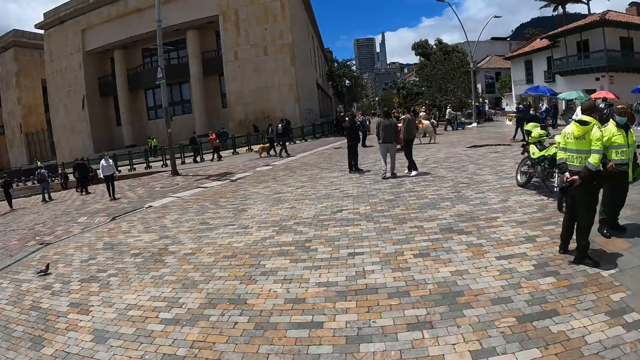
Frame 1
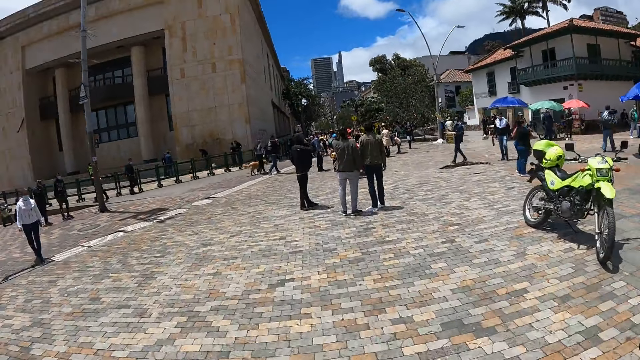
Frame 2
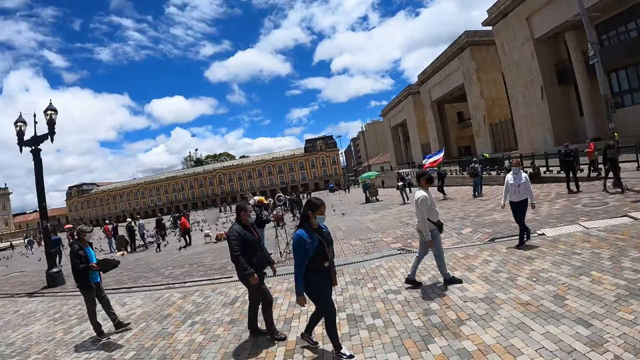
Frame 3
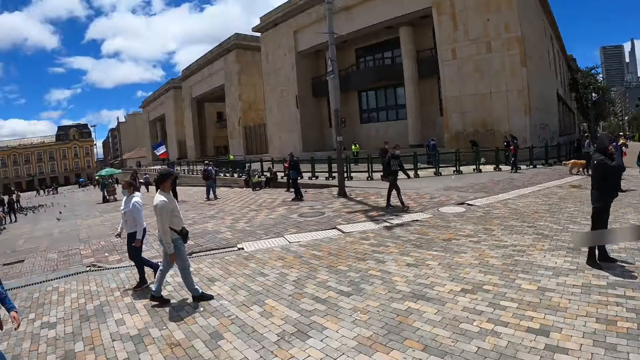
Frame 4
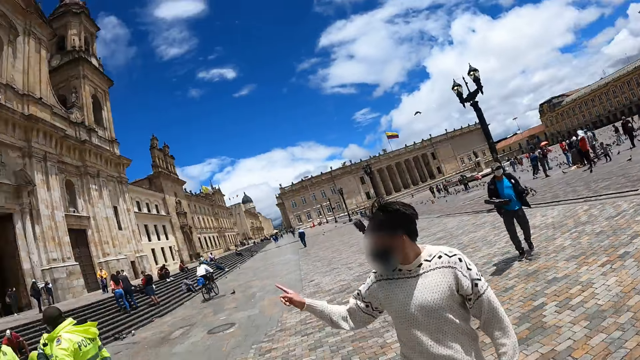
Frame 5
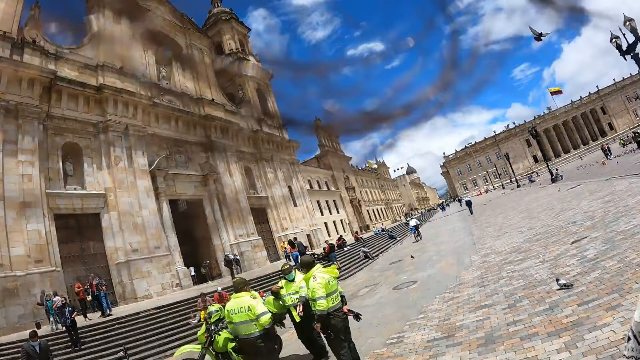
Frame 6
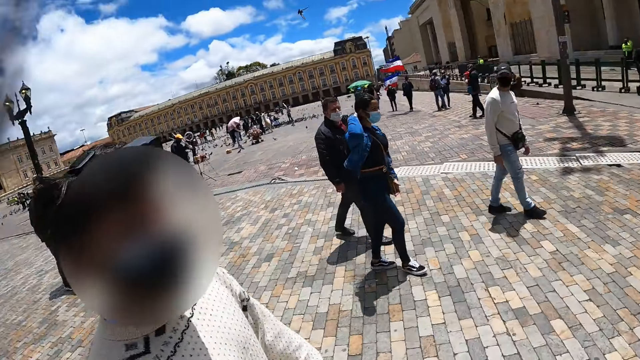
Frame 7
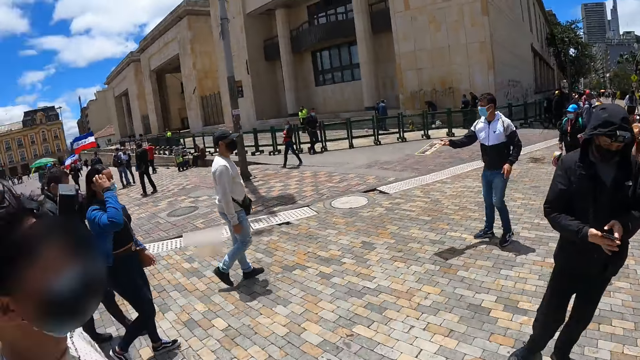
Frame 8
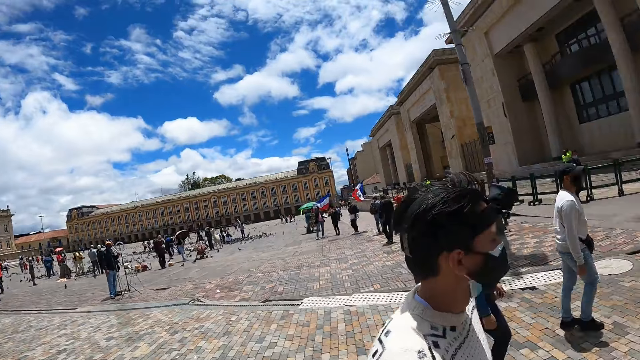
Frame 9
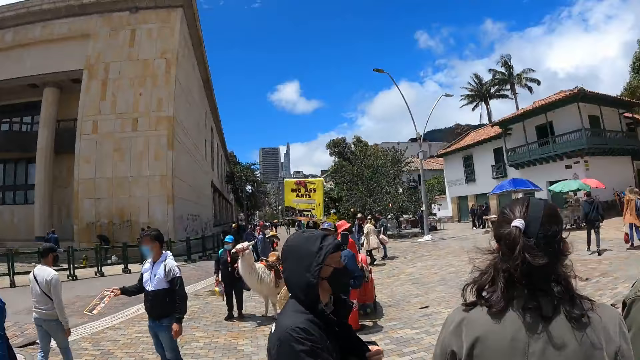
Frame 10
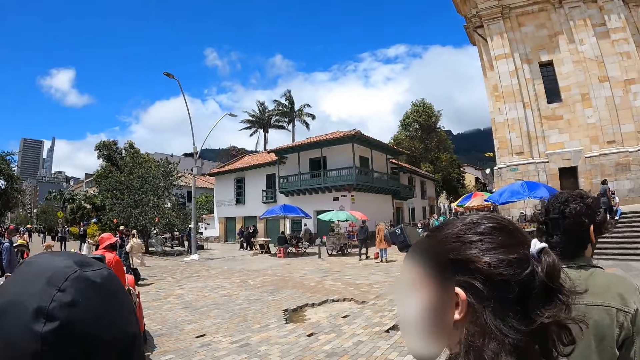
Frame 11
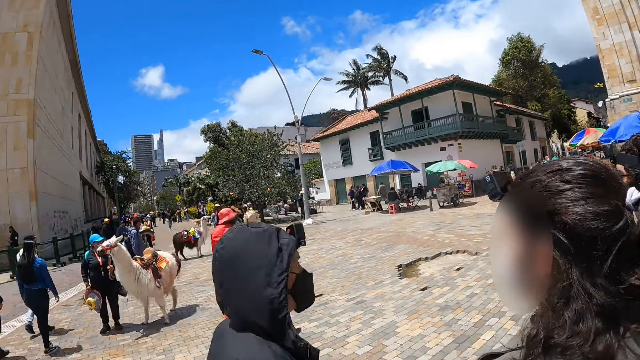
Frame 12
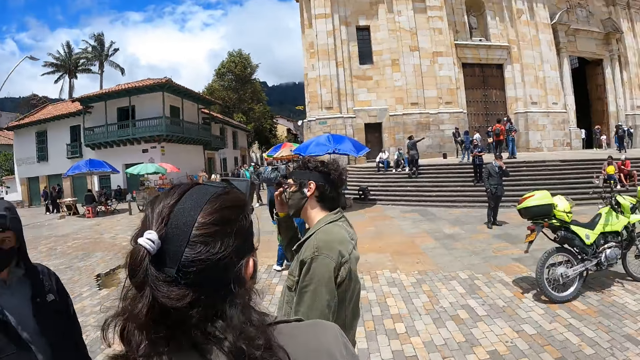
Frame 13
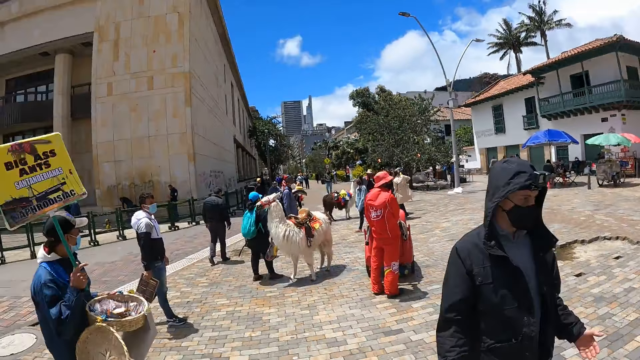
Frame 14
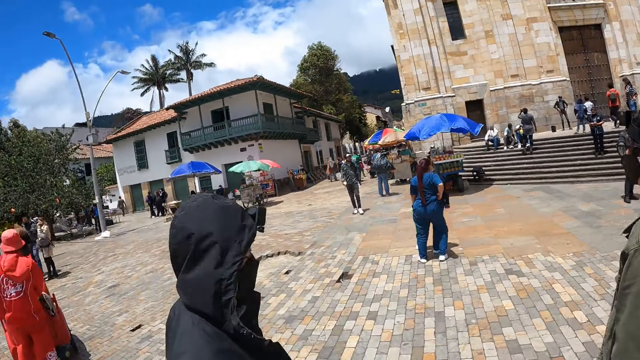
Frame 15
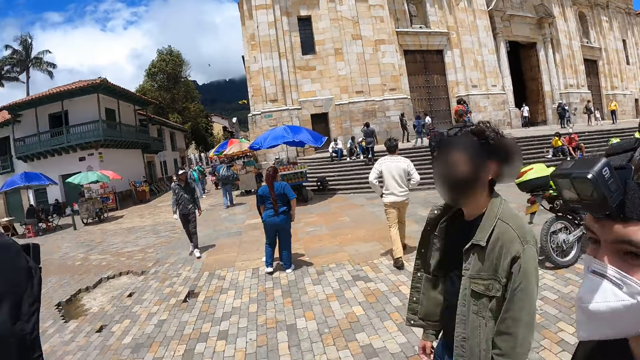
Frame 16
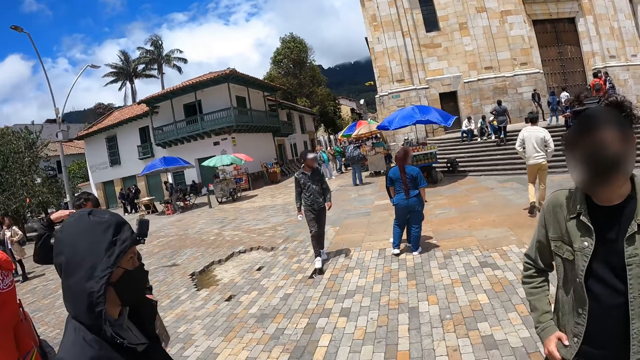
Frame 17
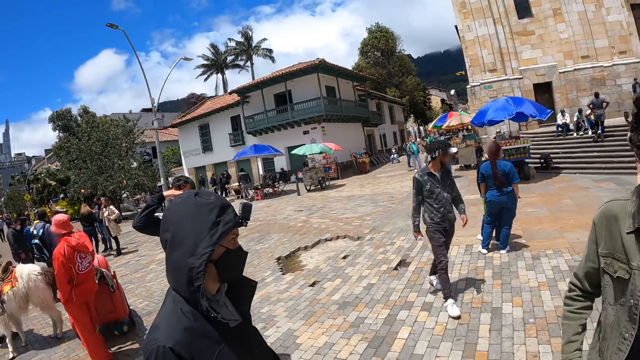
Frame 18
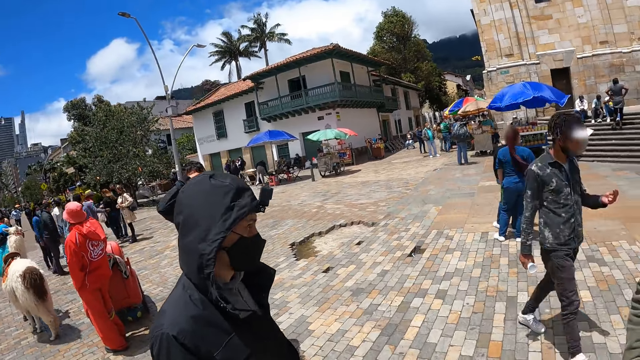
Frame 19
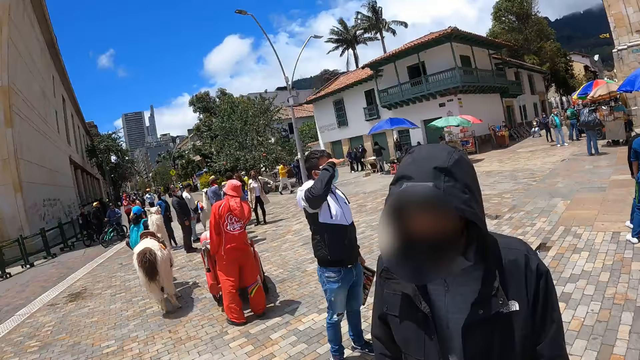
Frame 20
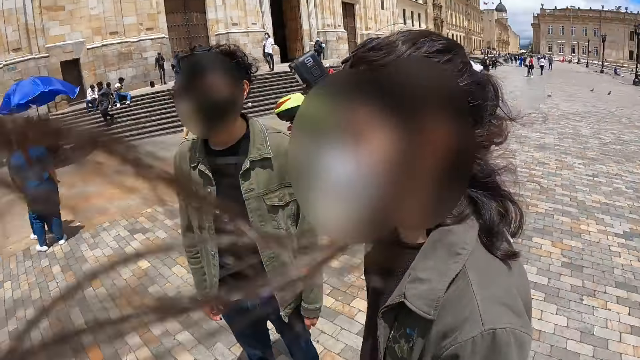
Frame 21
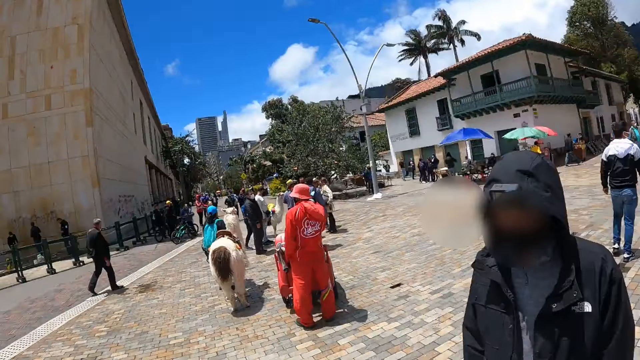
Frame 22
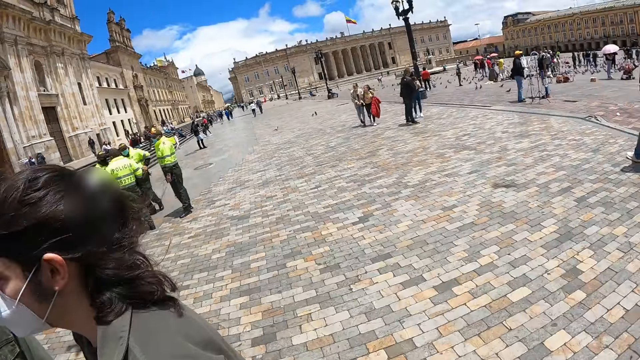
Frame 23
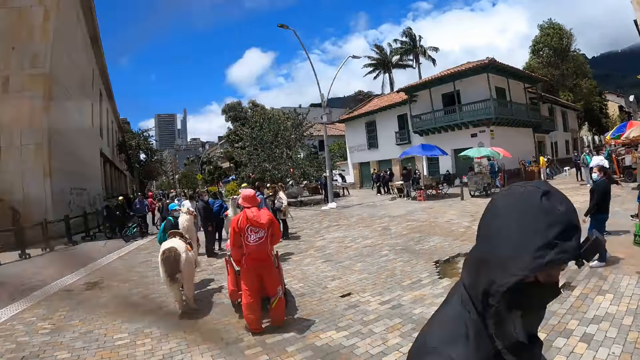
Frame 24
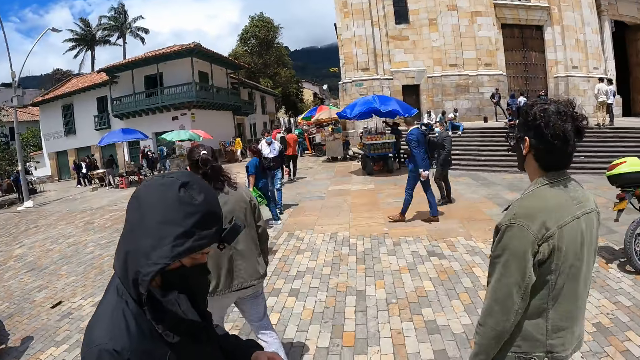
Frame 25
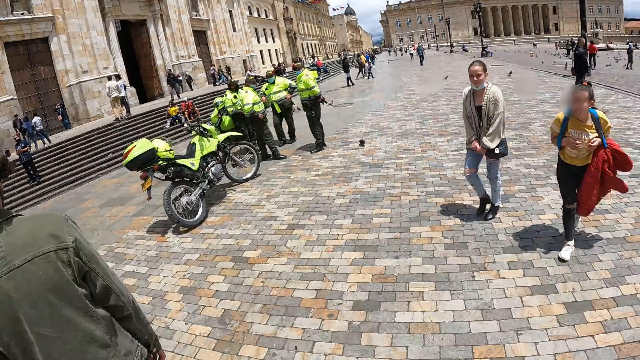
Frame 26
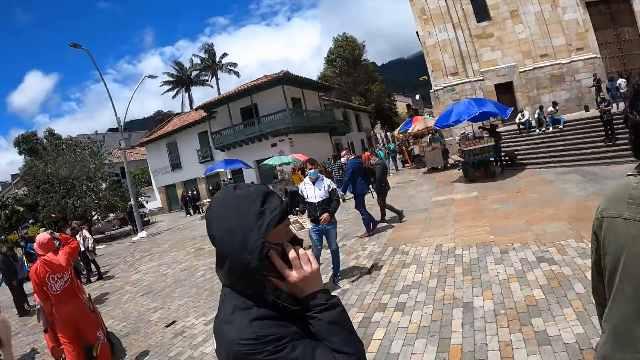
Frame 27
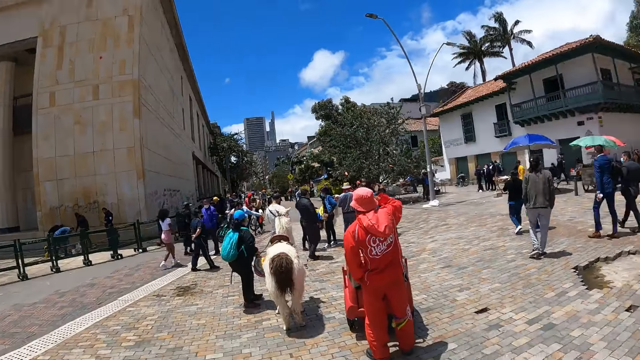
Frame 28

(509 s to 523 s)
The camera wearer looks around the building. They look at three people.

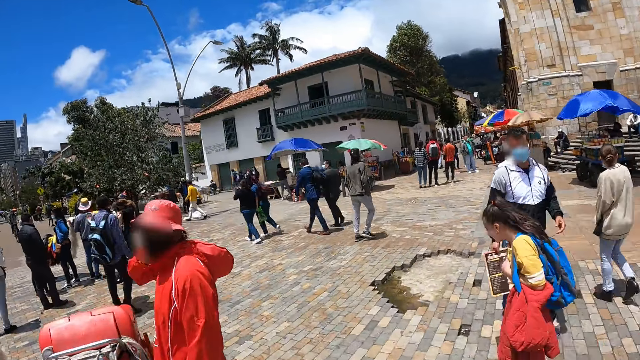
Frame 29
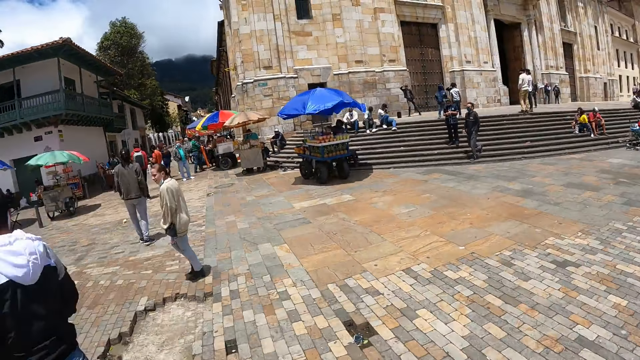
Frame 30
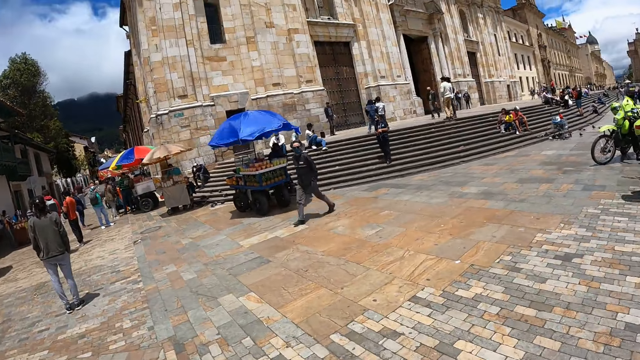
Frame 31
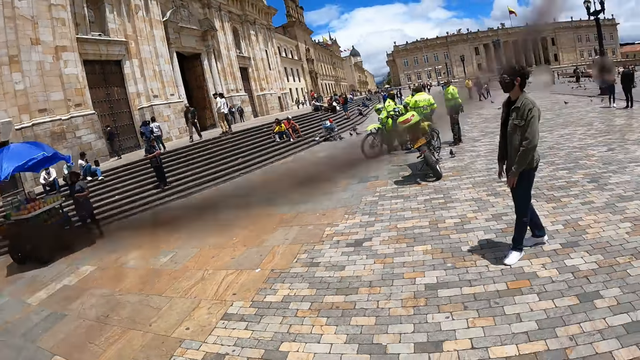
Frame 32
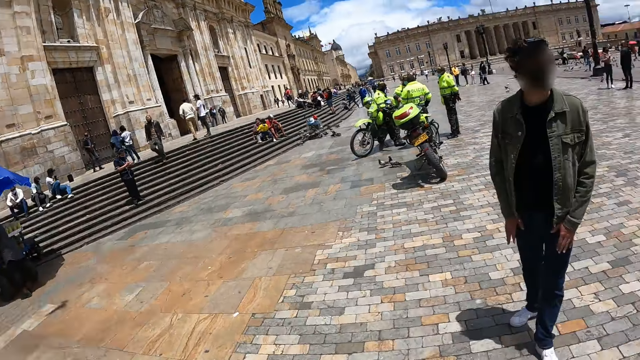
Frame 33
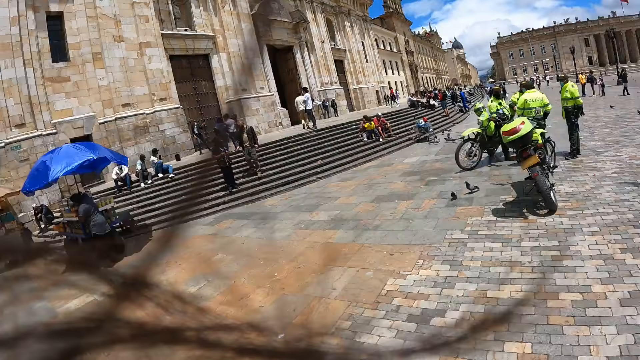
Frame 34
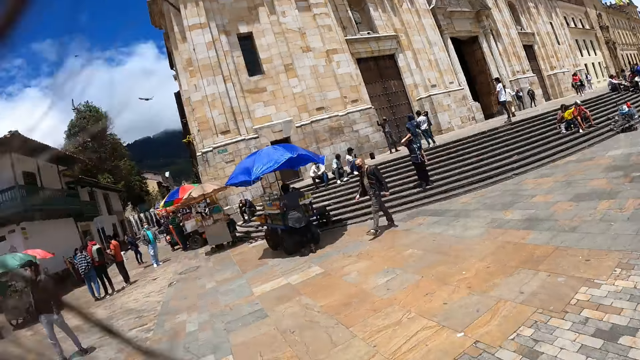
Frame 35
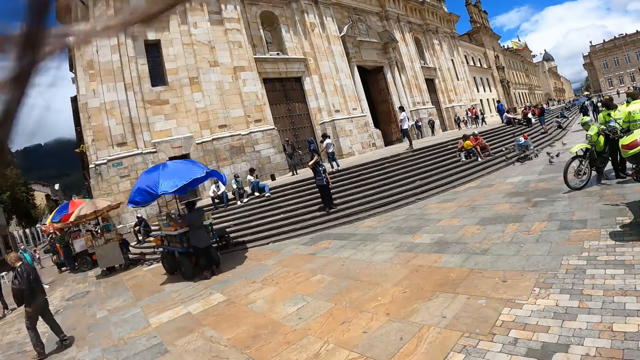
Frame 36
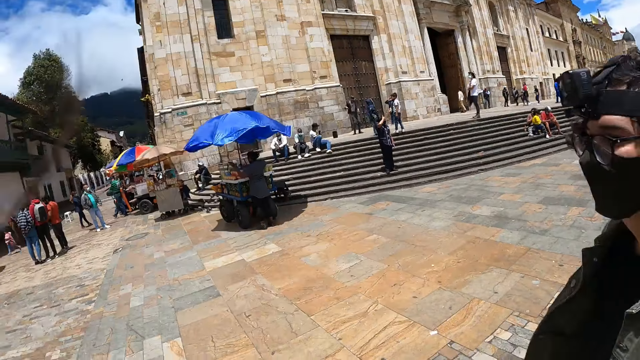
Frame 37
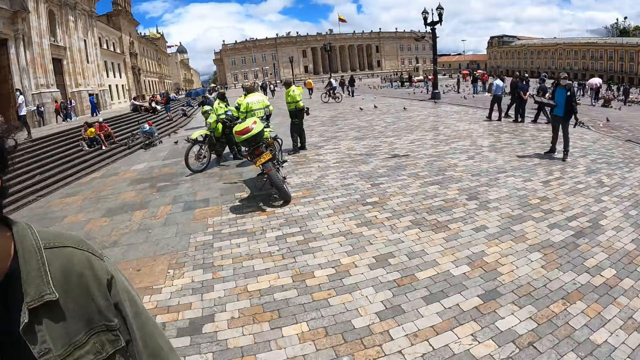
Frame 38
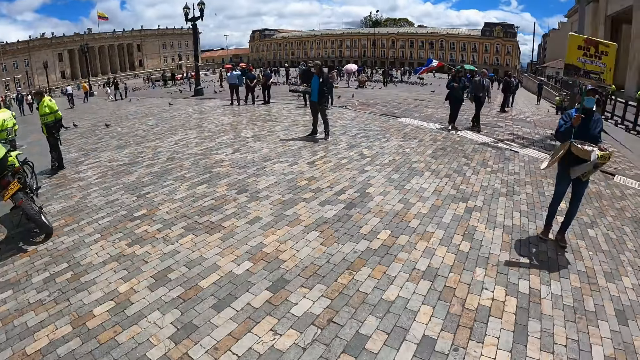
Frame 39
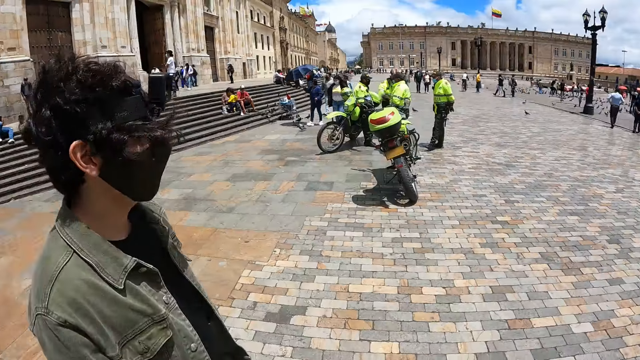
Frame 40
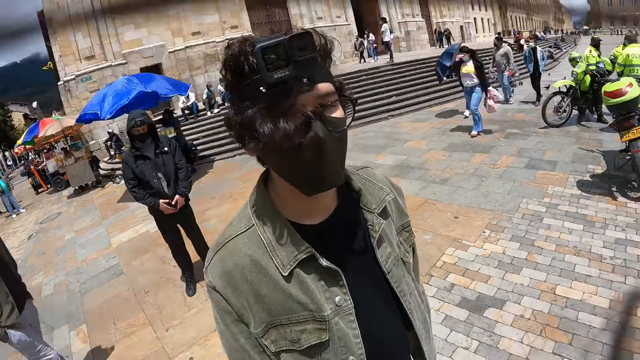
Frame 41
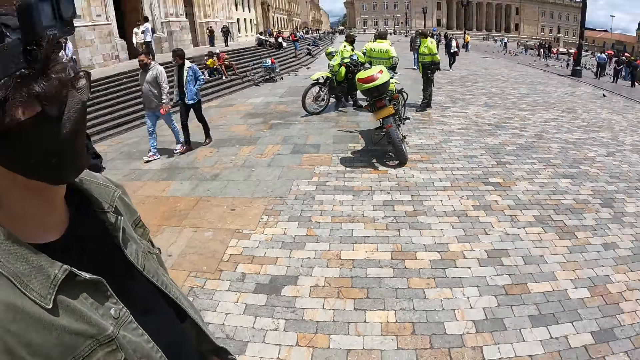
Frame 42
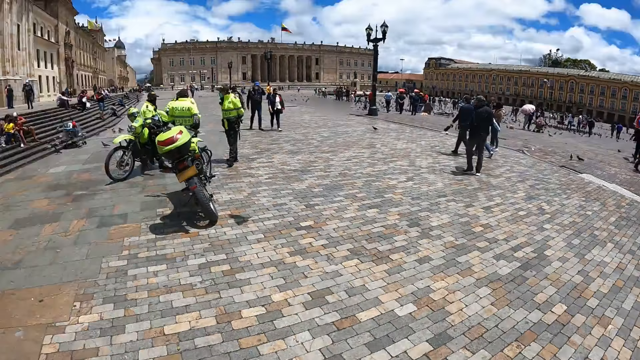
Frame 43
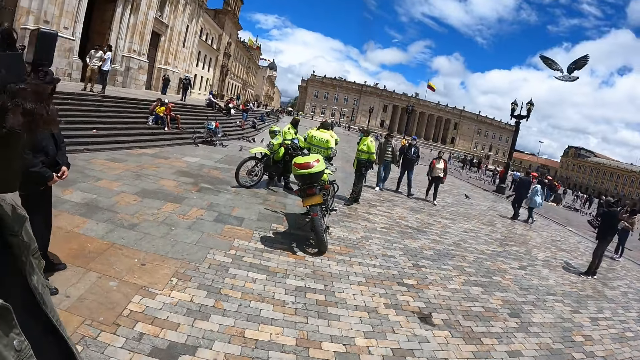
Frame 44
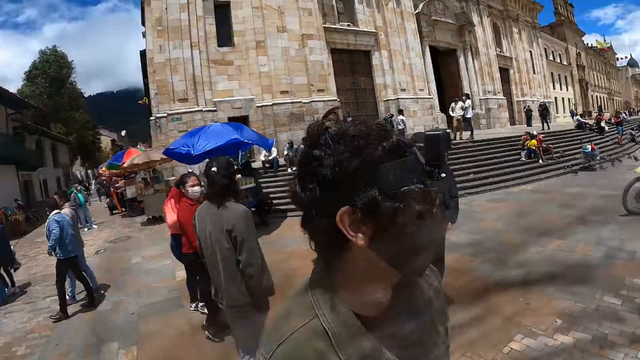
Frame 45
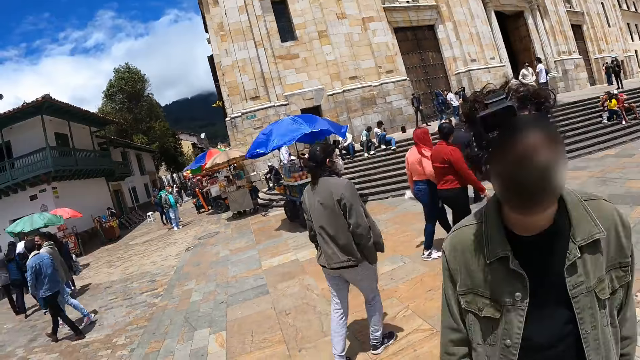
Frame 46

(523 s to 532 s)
The camera wearer looks around the building.
